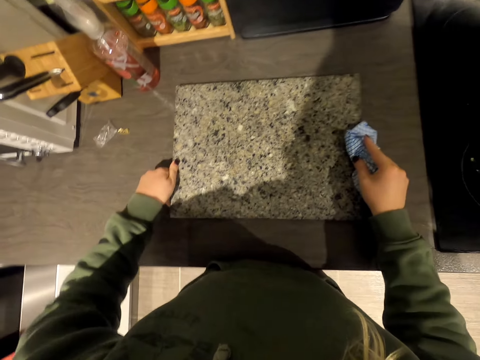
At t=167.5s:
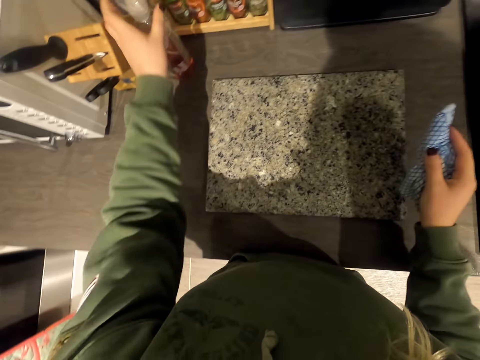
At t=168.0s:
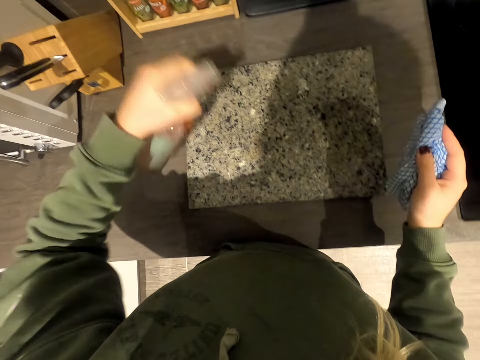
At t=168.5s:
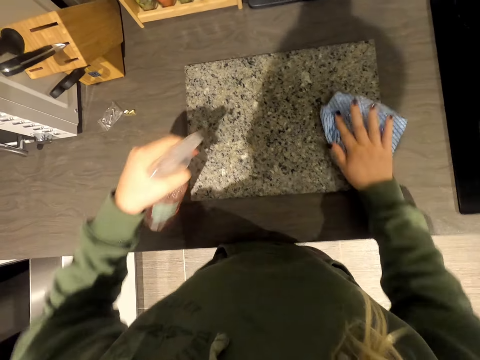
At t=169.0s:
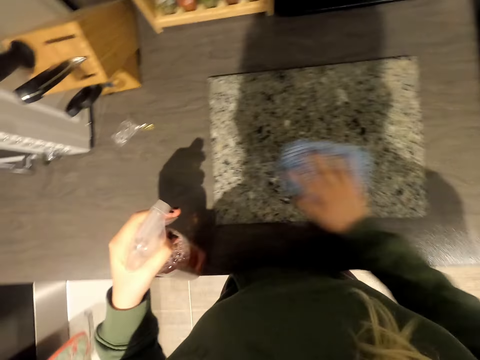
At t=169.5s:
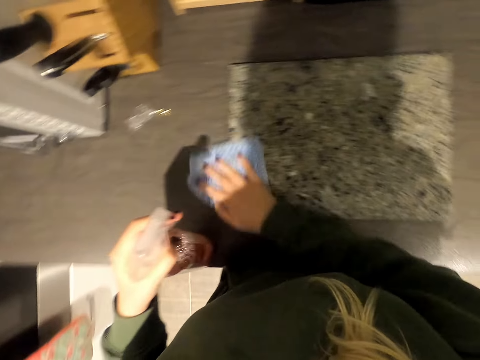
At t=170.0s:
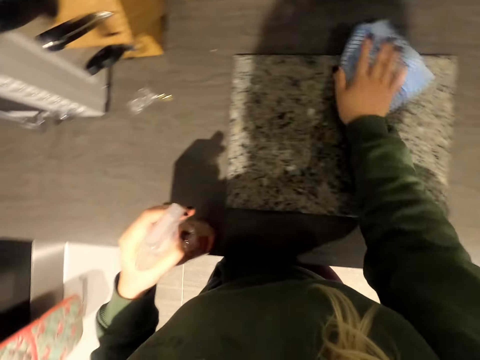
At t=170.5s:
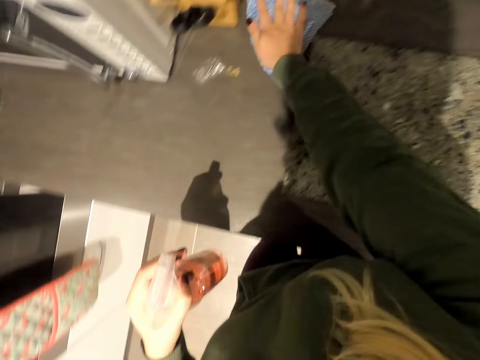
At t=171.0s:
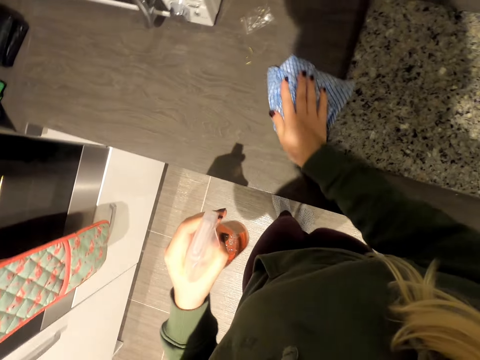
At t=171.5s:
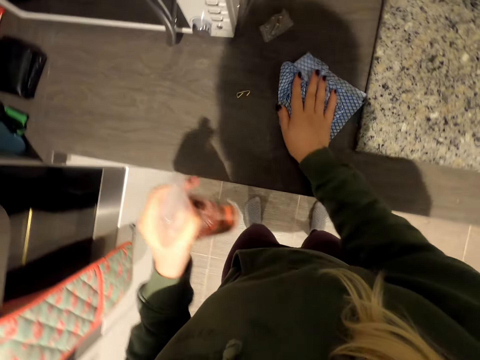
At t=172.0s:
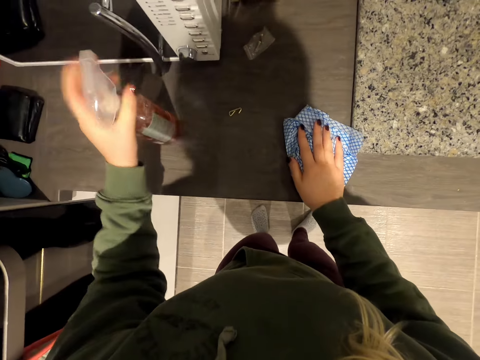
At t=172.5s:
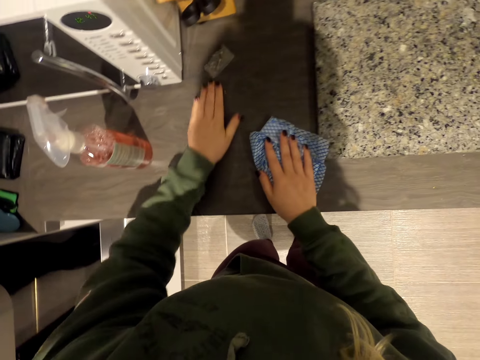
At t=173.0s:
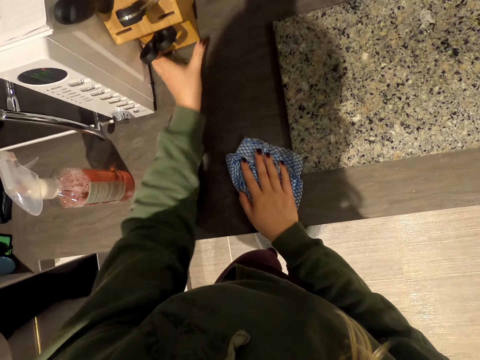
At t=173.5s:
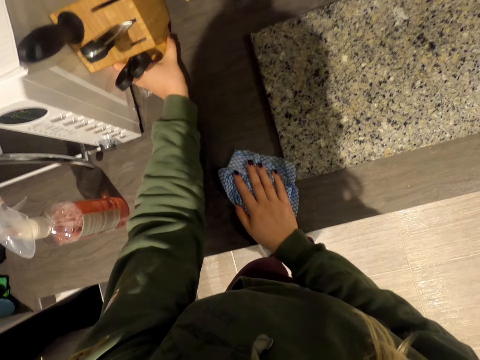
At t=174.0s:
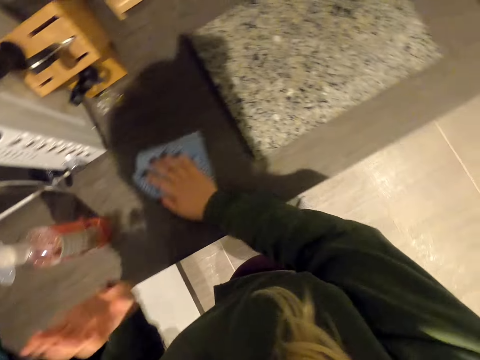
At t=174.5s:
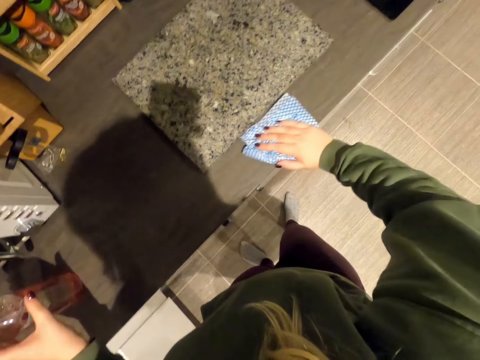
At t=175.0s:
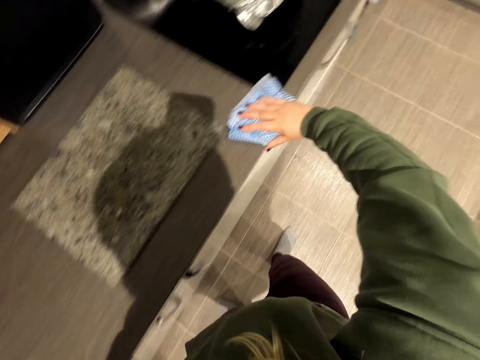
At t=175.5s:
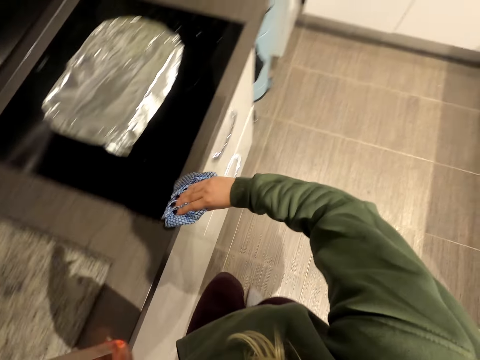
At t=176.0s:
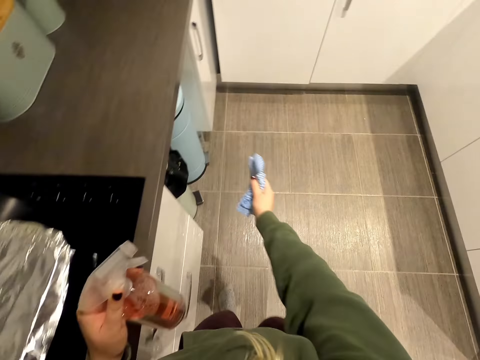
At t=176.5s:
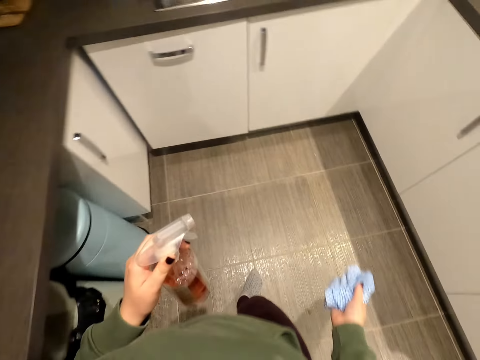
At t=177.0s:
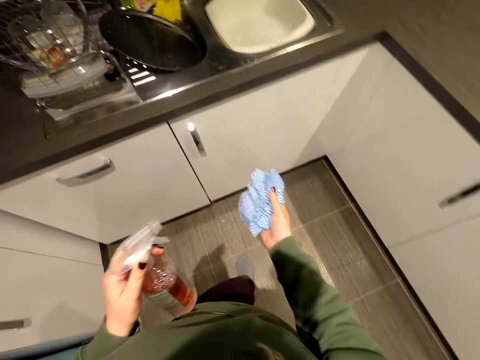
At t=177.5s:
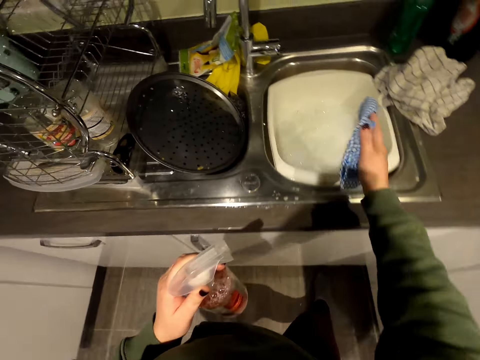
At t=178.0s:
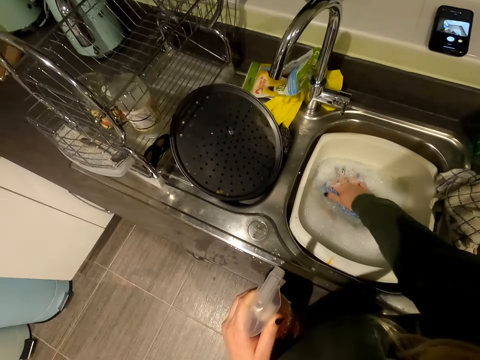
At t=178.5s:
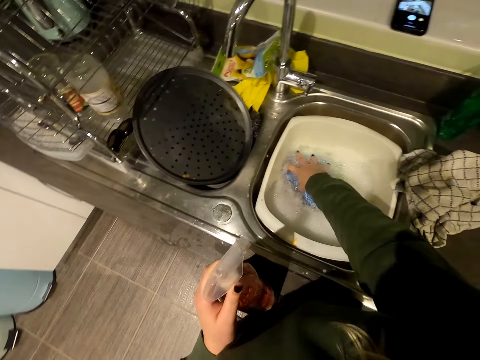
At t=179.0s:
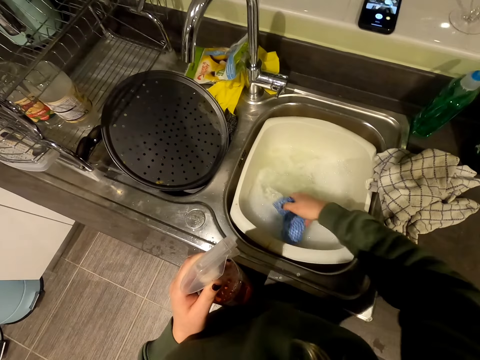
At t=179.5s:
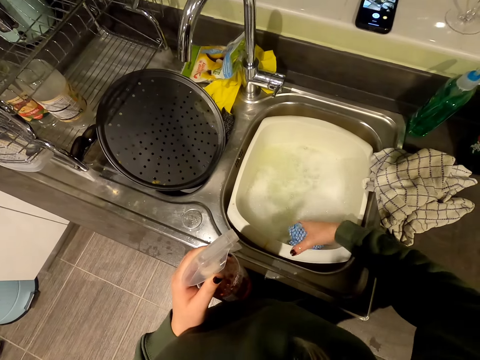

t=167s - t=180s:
The camera wearer holds the bottle. They spray the liquid. They wipe the kitchen slab. They put down the bottle. They move the metal. They hold the knife holder. They wipe the countertop. They hold the bottle. They walk towards the sink. They dip the cloth in the sink.

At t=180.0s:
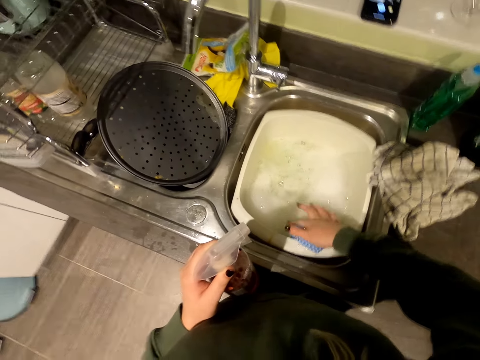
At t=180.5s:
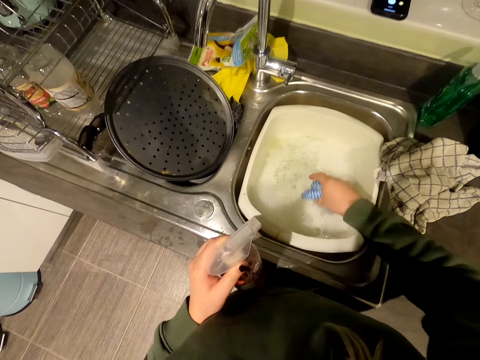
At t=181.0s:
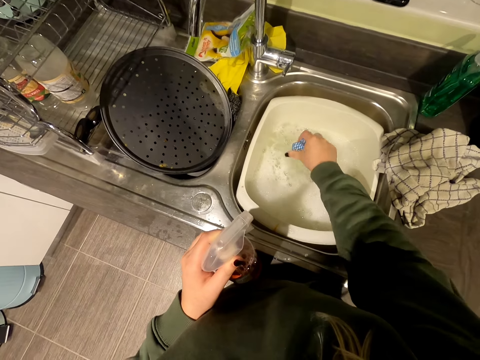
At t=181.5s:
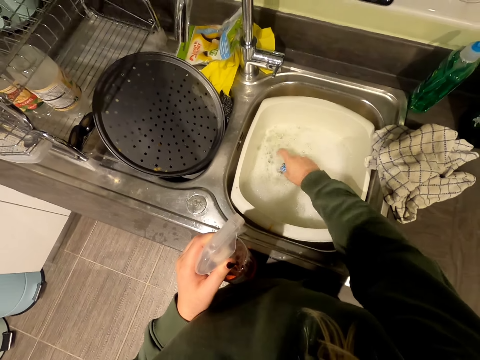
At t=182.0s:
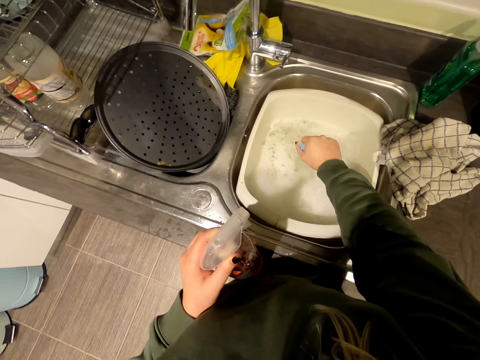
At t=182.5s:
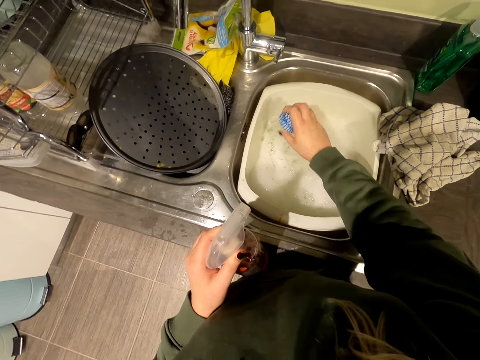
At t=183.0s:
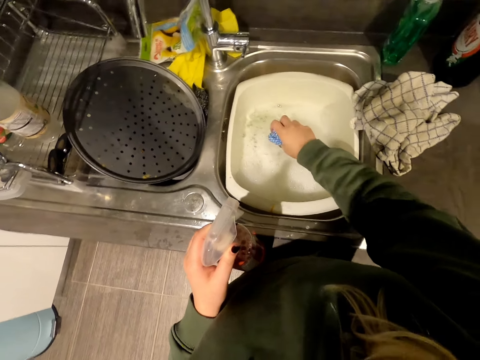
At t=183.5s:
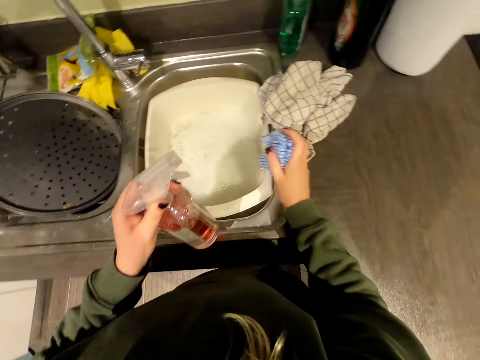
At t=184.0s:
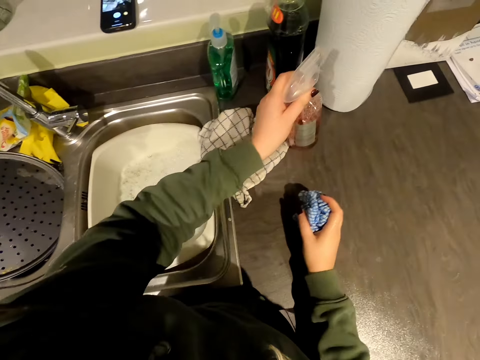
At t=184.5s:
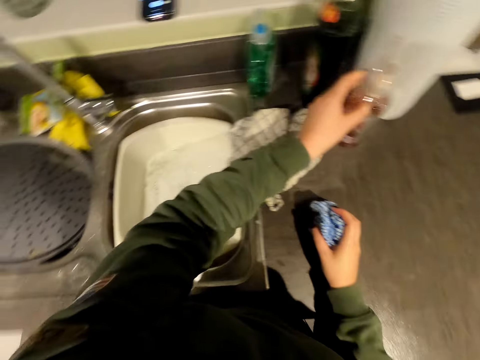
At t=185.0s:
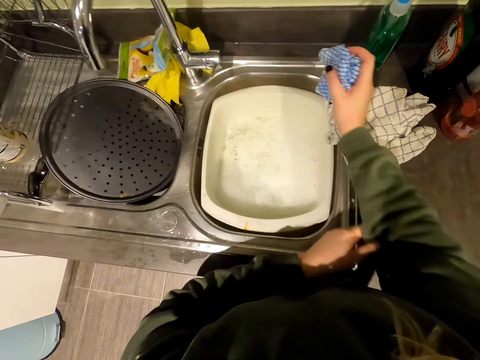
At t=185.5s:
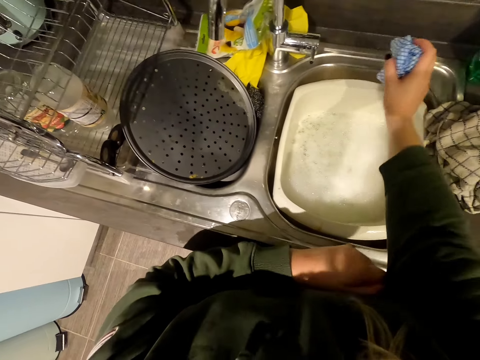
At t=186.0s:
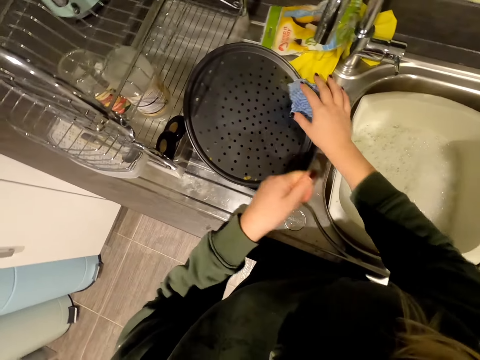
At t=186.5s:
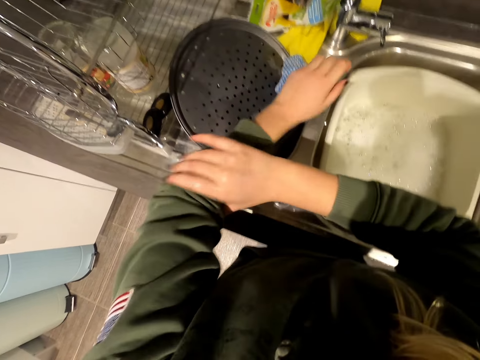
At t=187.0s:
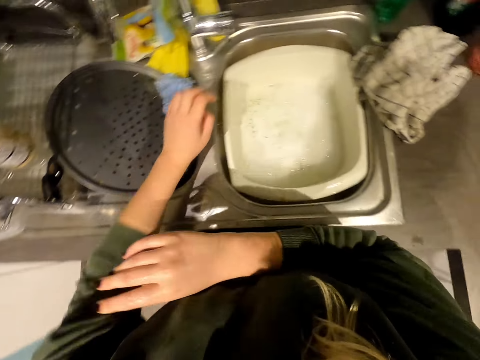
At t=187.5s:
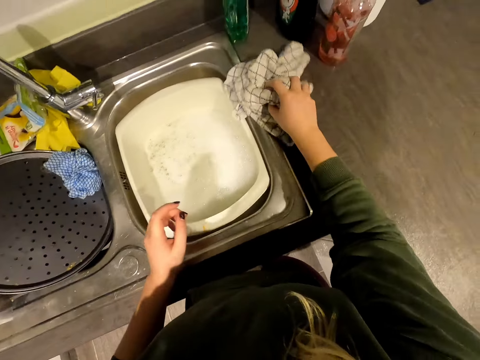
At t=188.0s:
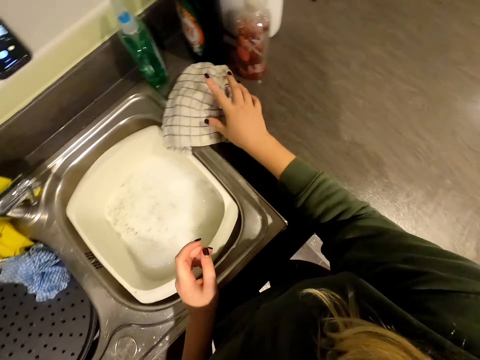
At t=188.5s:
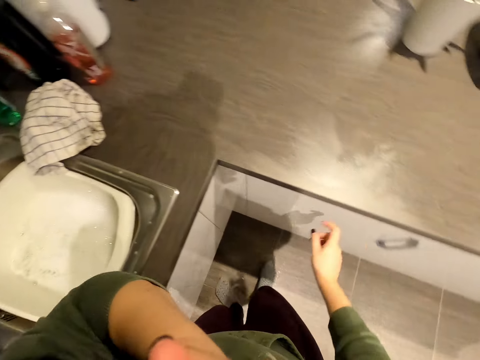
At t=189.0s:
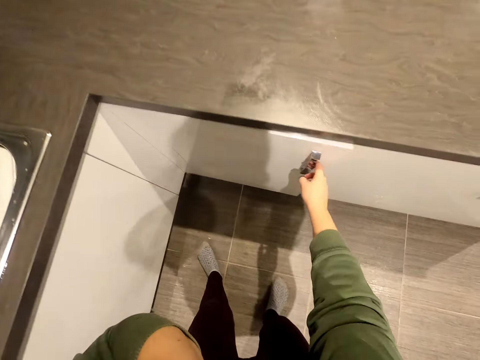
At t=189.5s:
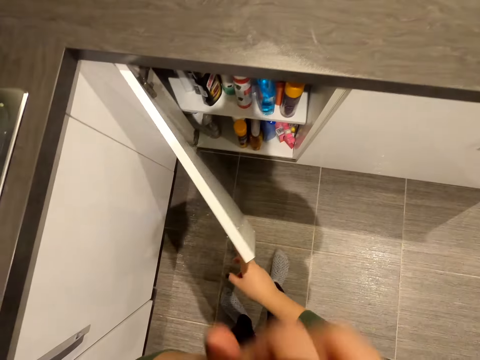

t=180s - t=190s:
The camera wearer squeezes the cloth. They shake the cloth. They put down the bottle. They pull the sleeve. They put down the cloth. They move the sleeve. They hold the cloth. They put down the cloth. They open the cabinet.

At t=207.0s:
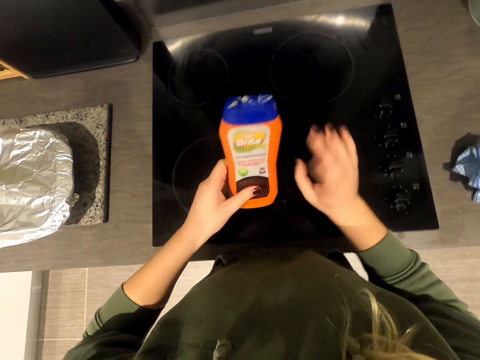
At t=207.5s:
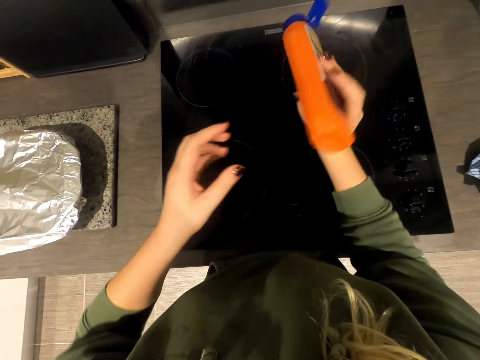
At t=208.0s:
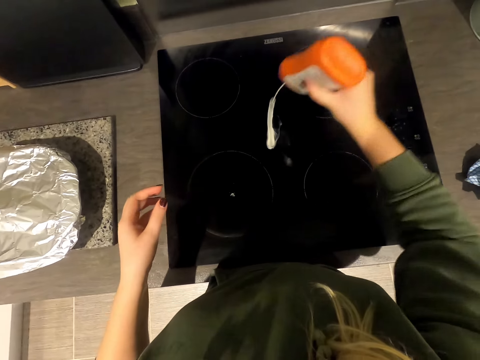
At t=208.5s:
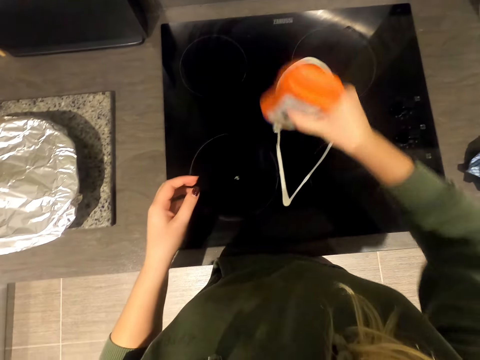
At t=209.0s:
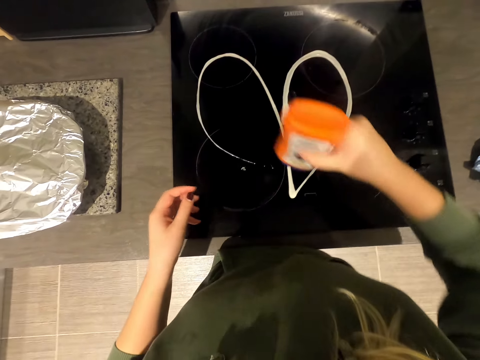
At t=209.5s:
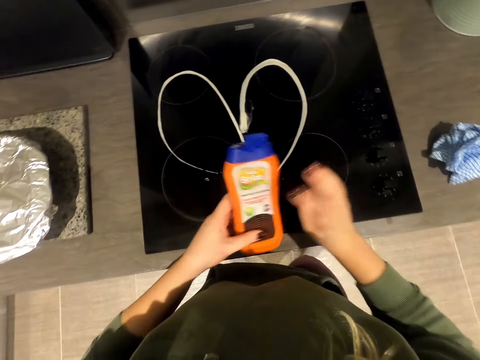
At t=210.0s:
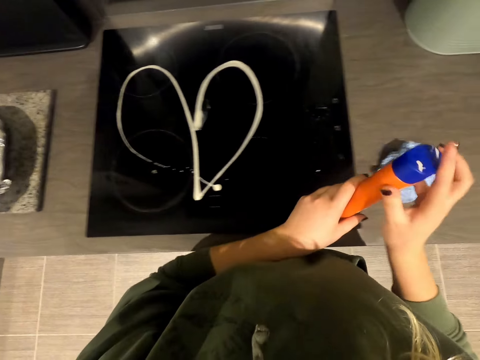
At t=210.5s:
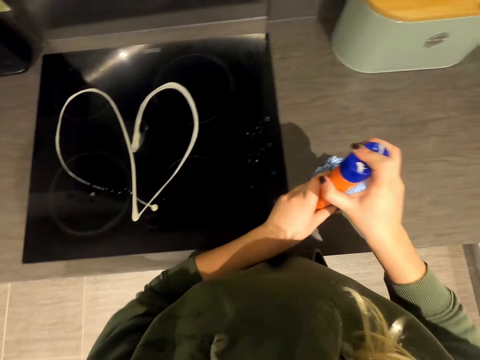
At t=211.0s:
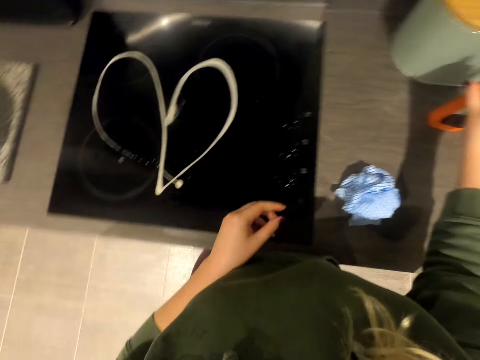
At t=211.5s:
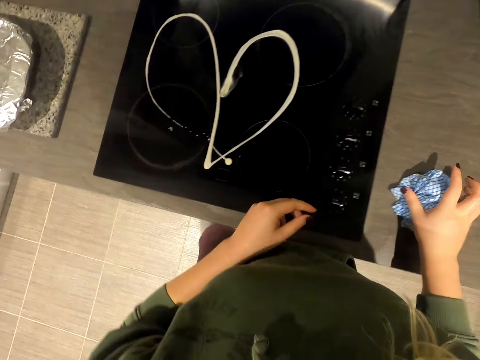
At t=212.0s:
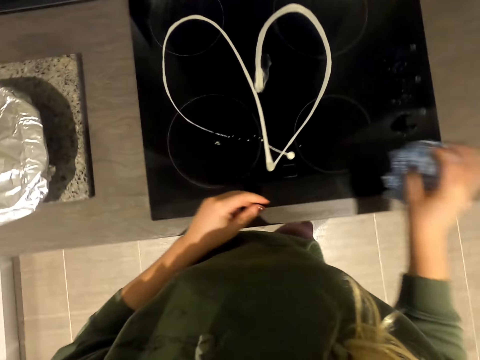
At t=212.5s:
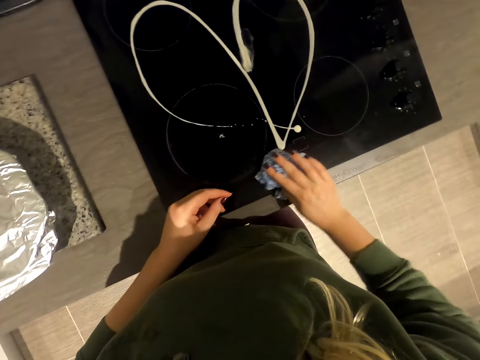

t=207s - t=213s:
The camera wearer pours the lotion on the cooker. They squeeze the bottle over the cooker. They close the bottle, put down the bottle and pick up the cloth.
